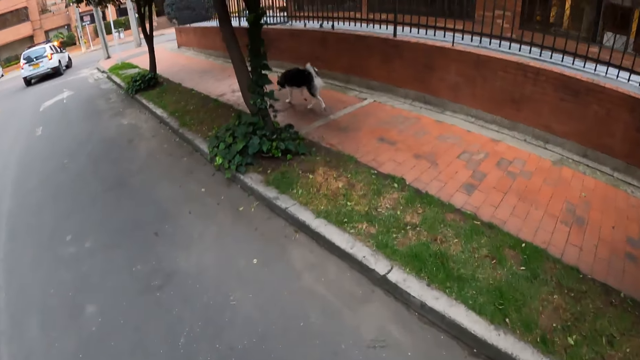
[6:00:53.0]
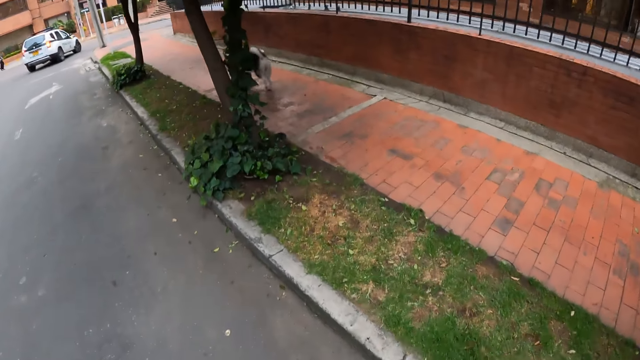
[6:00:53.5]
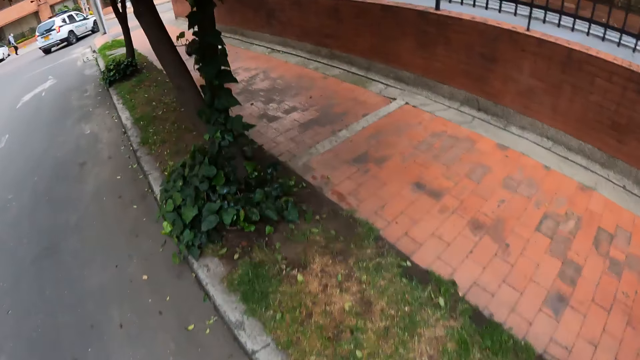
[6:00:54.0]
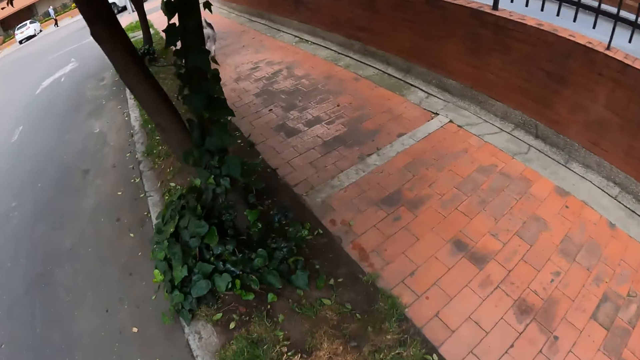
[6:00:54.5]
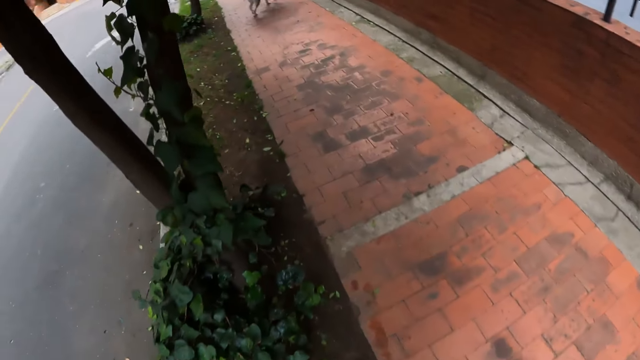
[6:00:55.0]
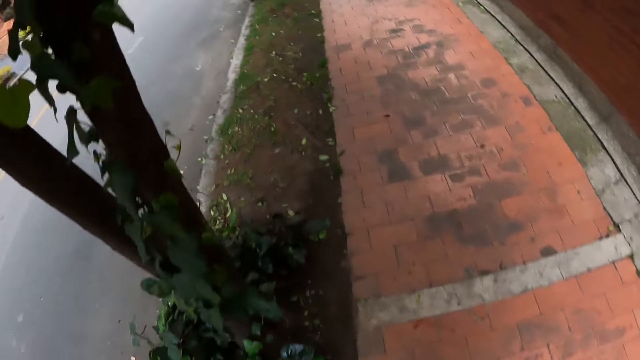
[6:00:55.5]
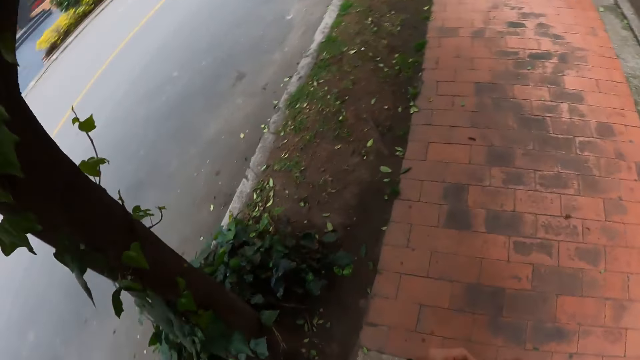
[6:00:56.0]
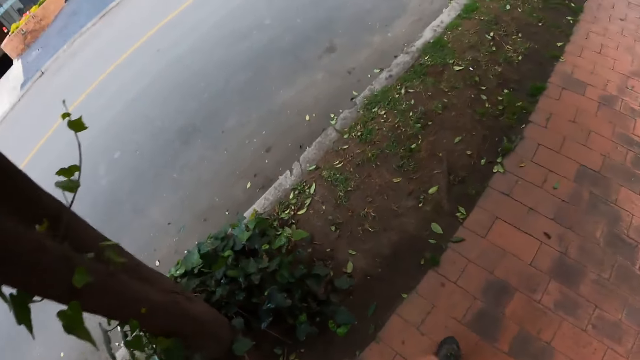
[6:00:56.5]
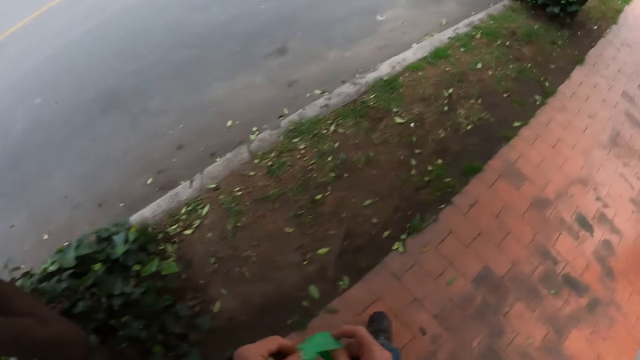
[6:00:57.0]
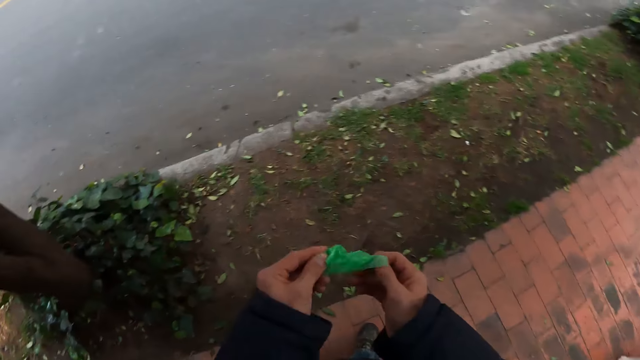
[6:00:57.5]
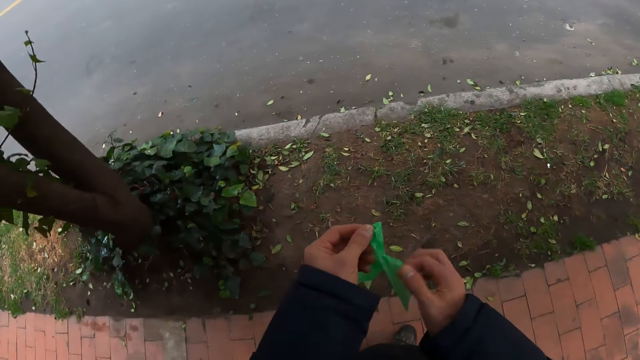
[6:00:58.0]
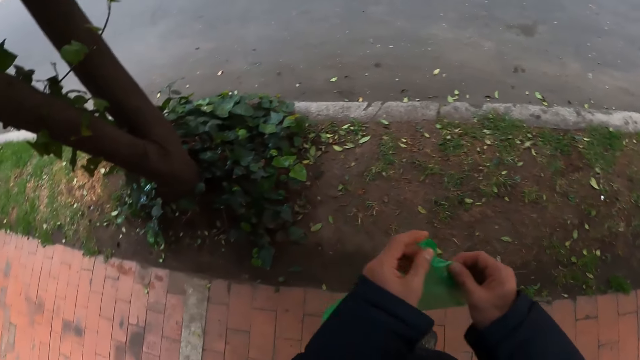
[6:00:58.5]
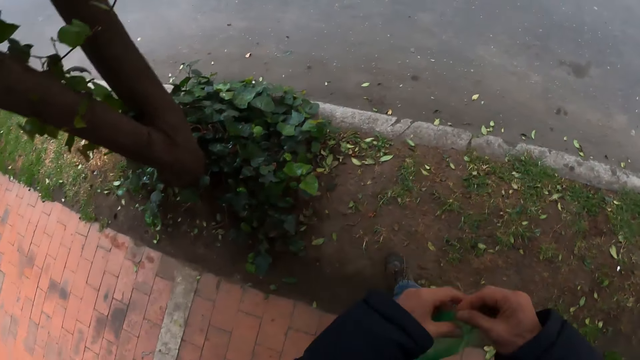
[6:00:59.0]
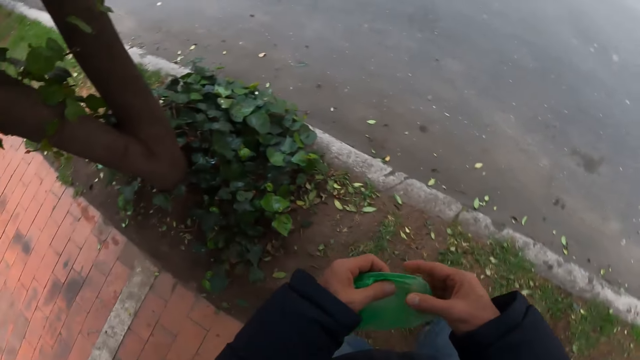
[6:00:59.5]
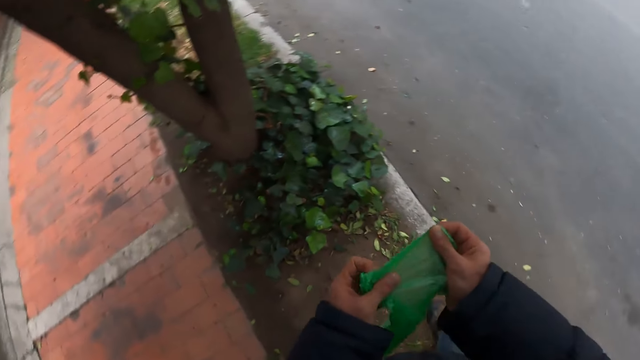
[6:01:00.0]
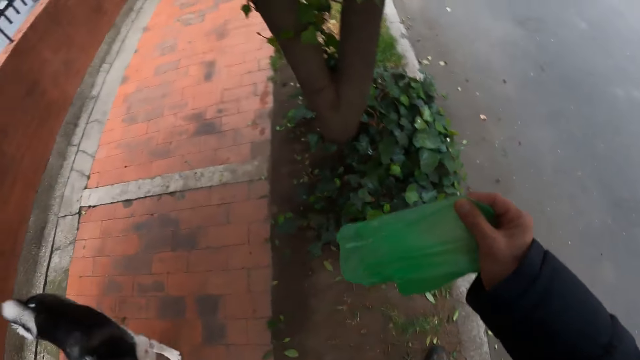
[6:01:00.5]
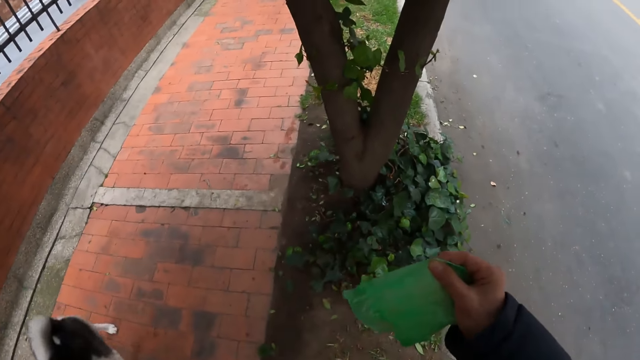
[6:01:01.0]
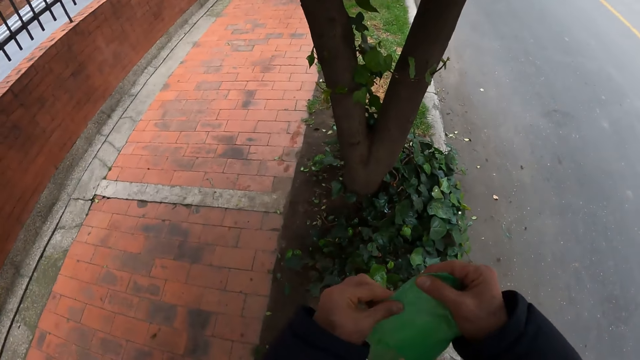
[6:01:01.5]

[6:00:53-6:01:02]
The camera wearer walks on the sidewalk. He unfolds the plastic bag with his hands.

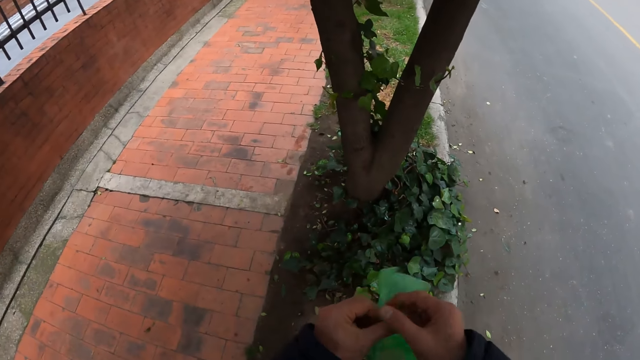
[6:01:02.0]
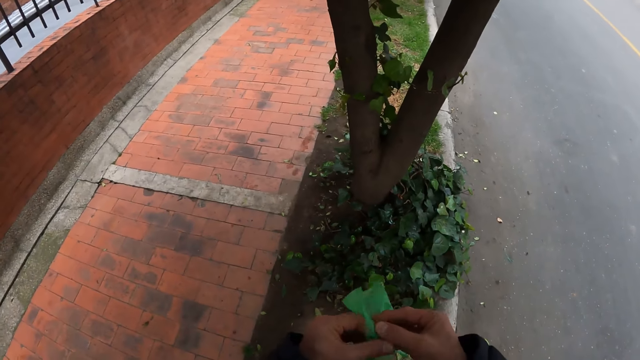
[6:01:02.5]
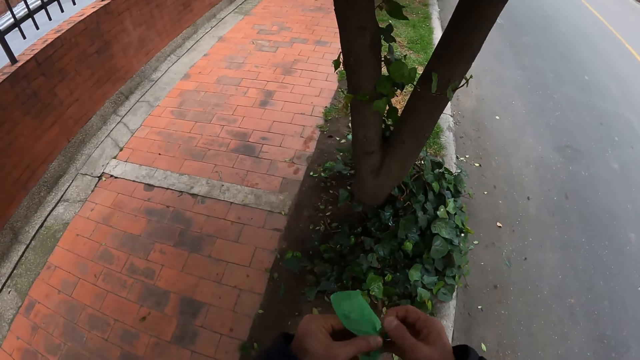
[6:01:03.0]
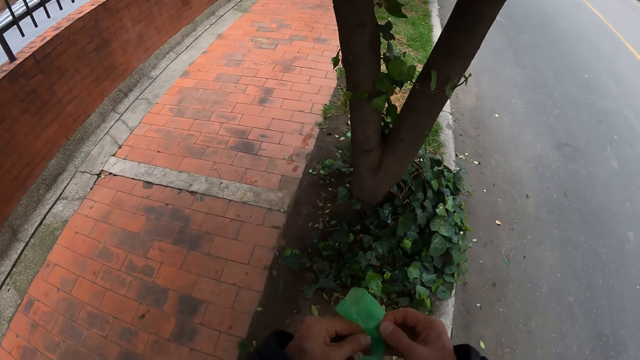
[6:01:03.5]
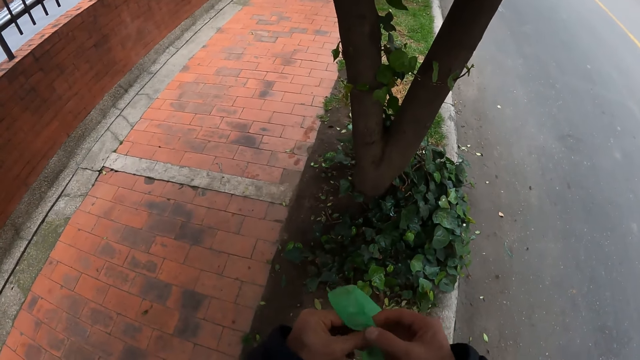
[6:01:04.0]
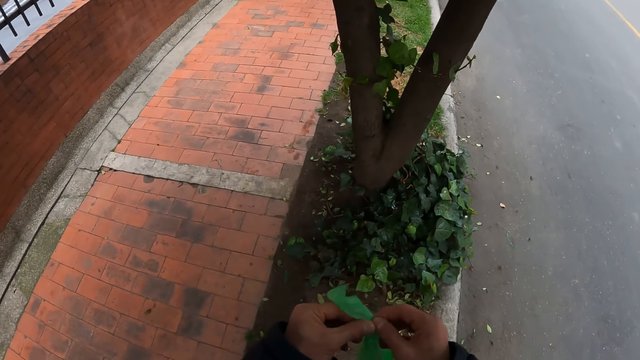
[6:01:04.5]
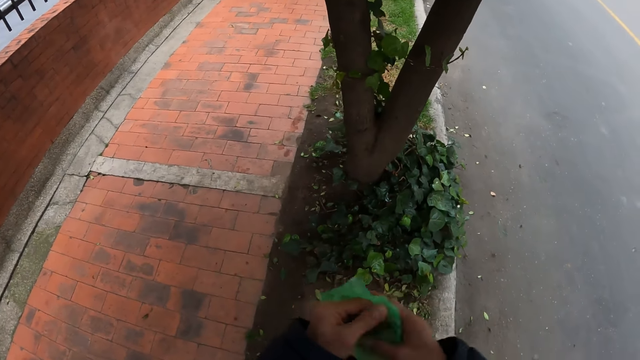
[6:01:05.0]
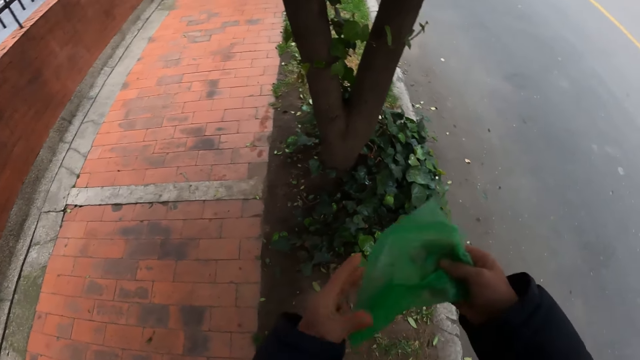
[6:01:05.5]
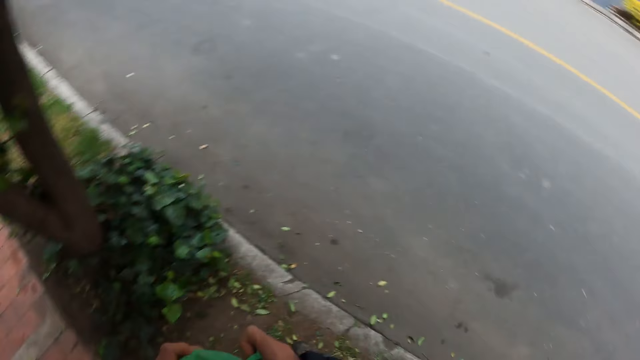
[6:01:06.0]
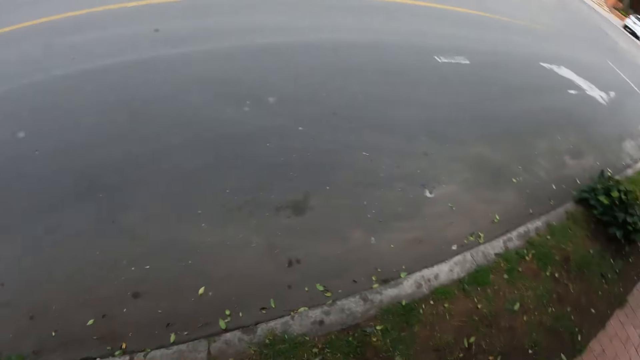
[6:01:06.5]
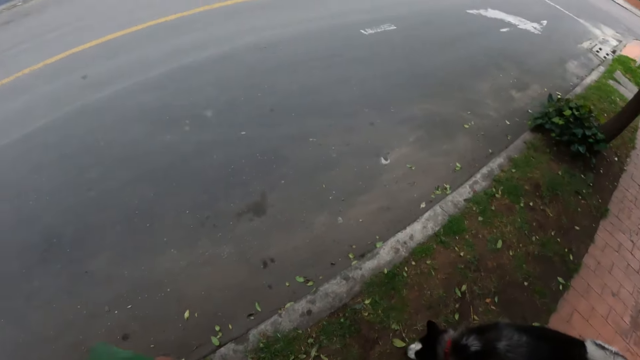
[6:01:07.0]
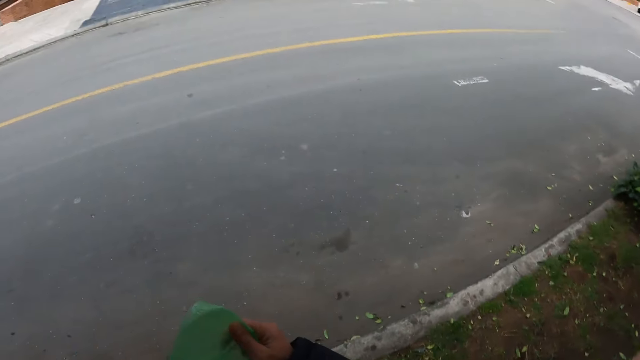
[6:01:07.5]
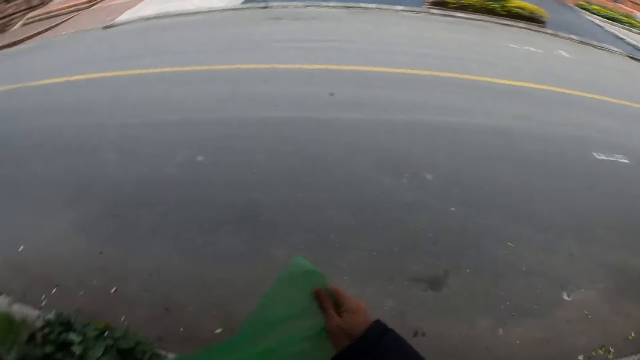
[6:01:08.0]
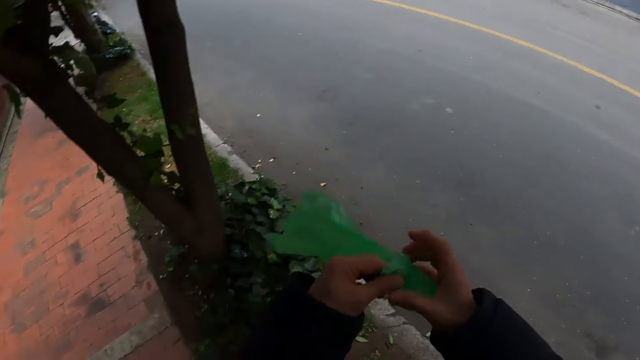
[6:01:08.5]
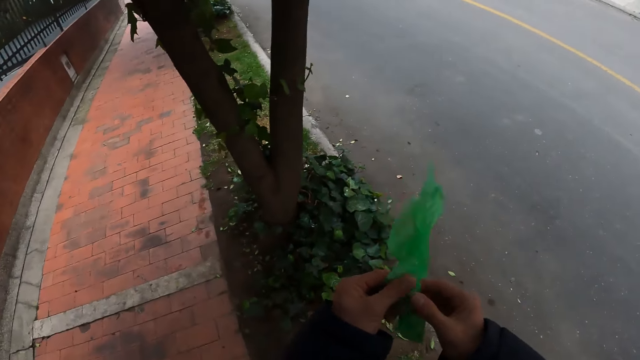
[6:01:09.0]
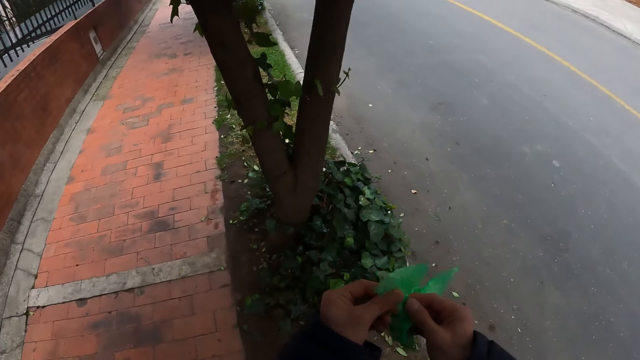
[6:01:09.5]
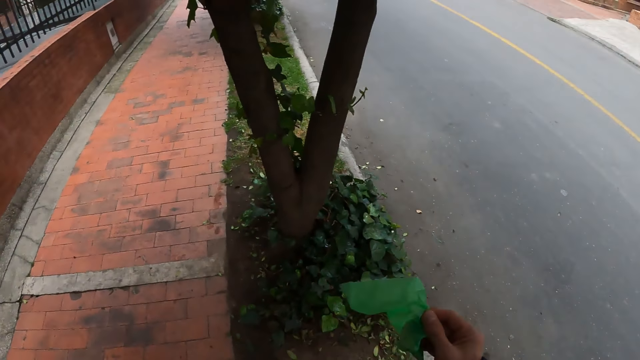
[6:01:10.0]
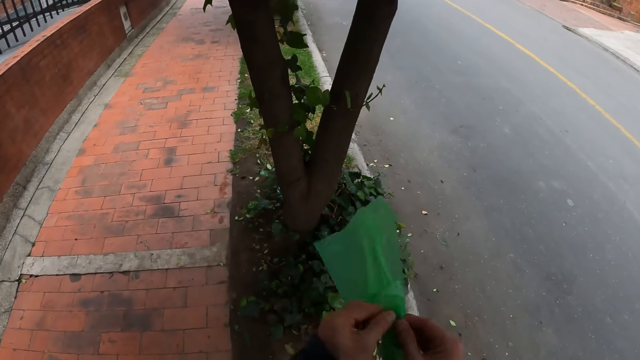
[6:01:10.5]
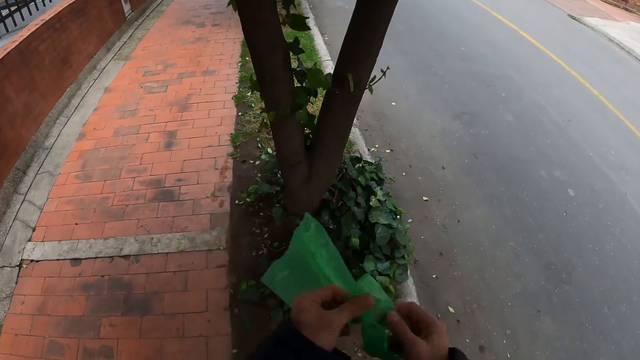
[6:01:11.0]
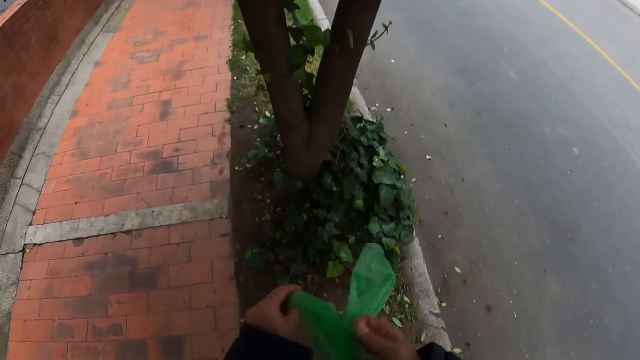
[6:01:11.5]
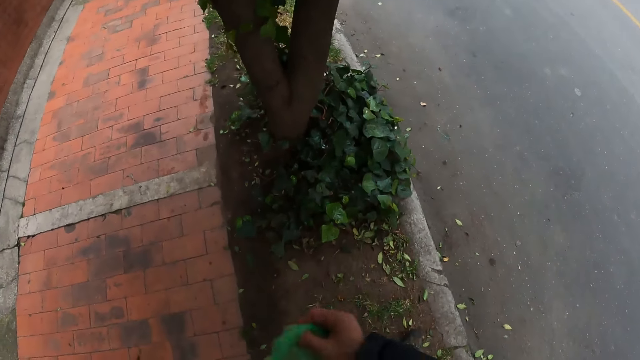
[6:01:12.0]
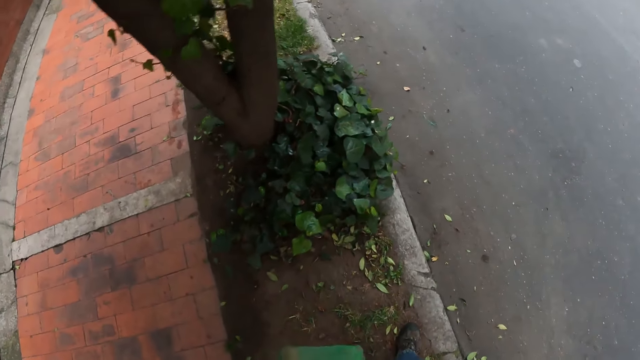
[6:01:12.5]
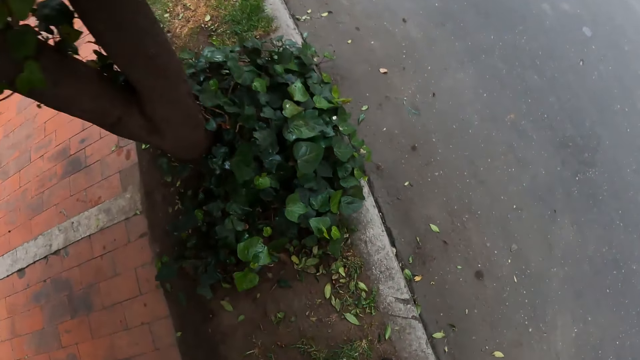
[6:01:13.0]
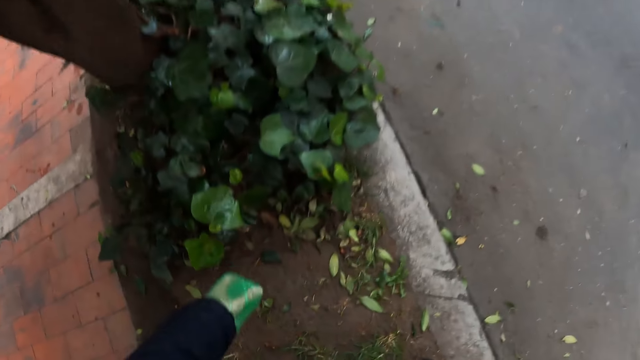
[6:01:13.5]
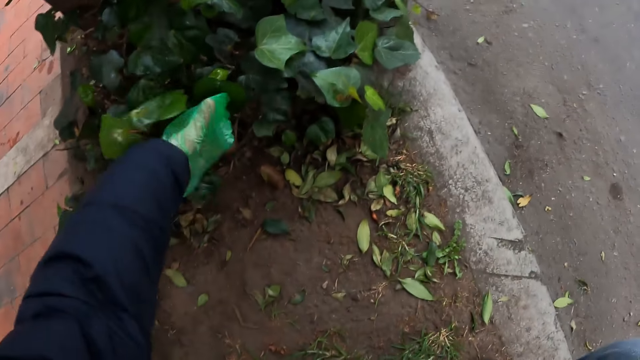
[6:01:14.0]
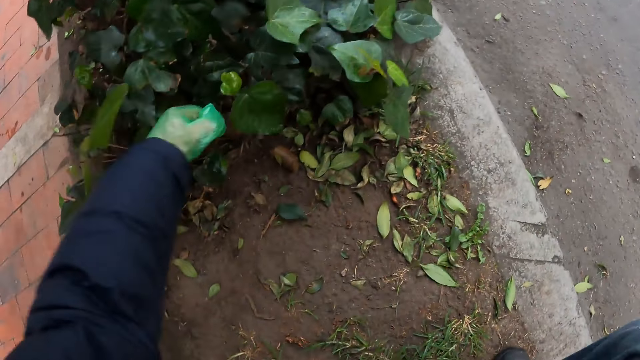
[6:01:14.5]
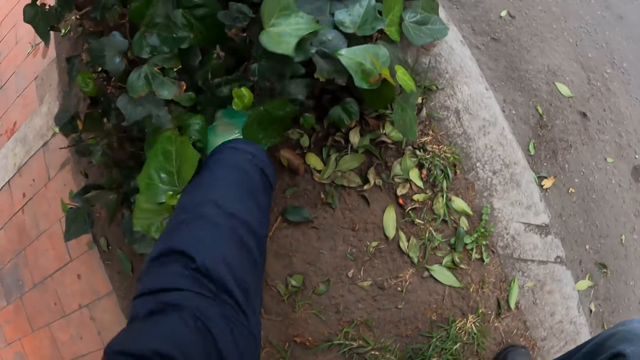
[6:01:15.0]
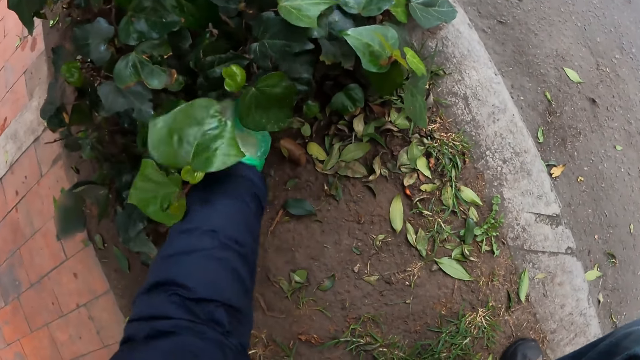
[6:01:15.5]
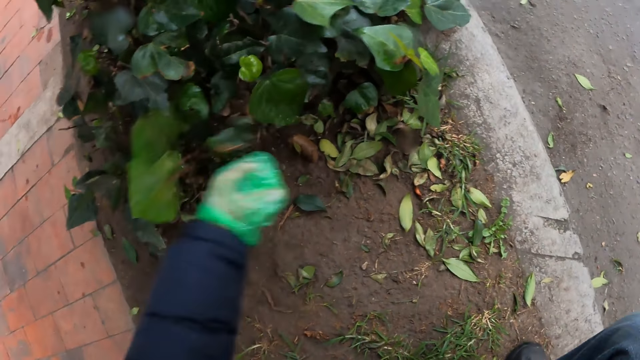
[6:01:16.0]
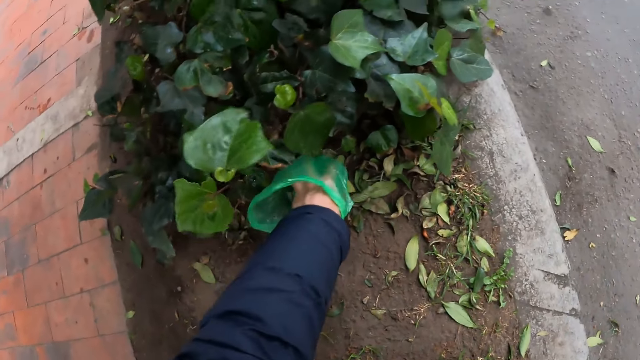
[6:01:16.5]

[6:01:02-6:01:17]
The camera wearer pulls the plastic bag with his hands. He looks at the dog. He opens the plastic bag with his hands. He moves the plant with his left hand. He picks up dung from beneath the plant with his left hand. He picks up the dung again.
